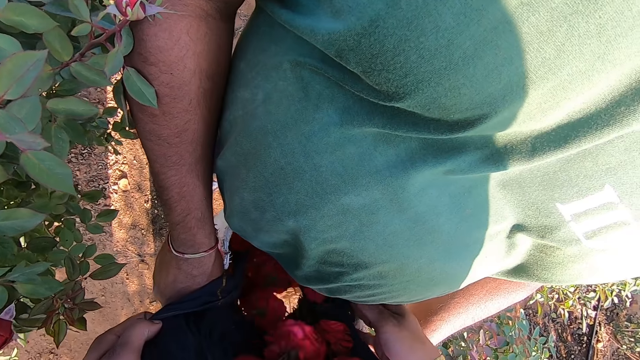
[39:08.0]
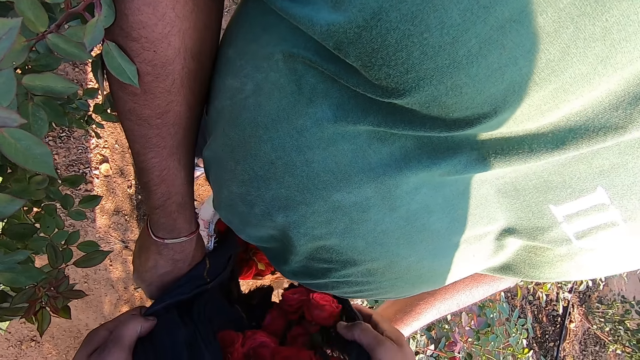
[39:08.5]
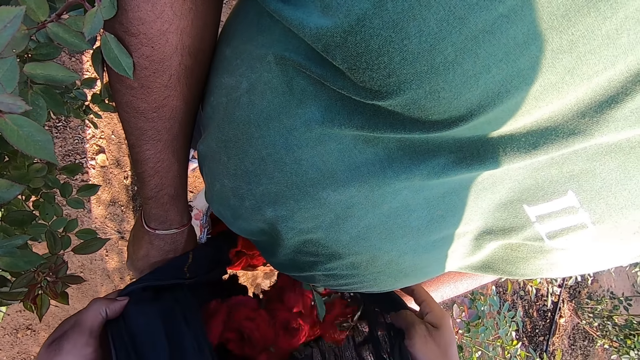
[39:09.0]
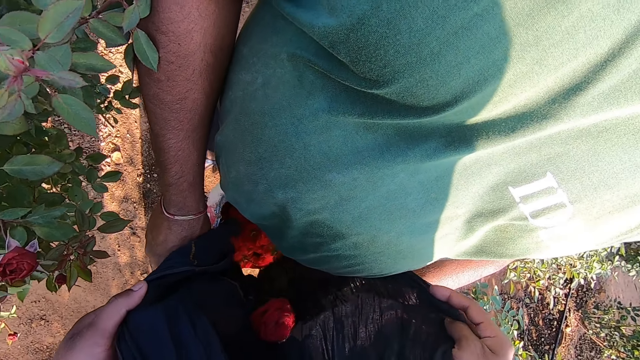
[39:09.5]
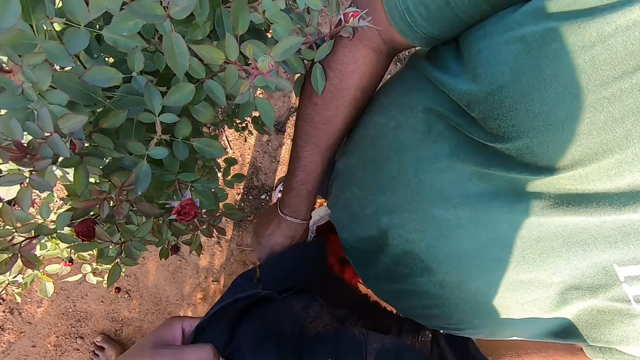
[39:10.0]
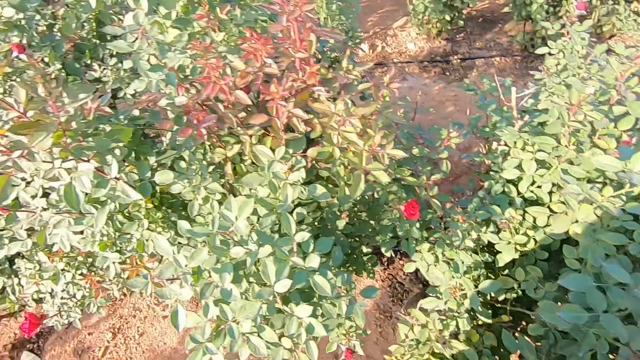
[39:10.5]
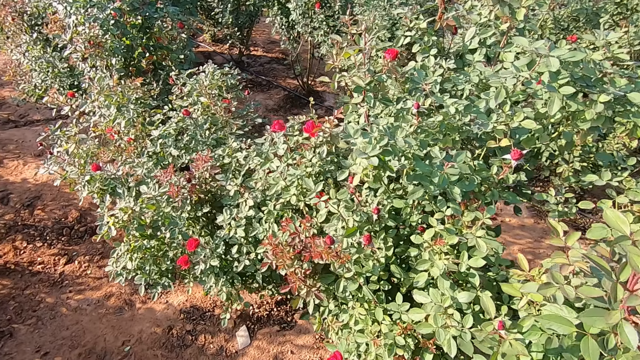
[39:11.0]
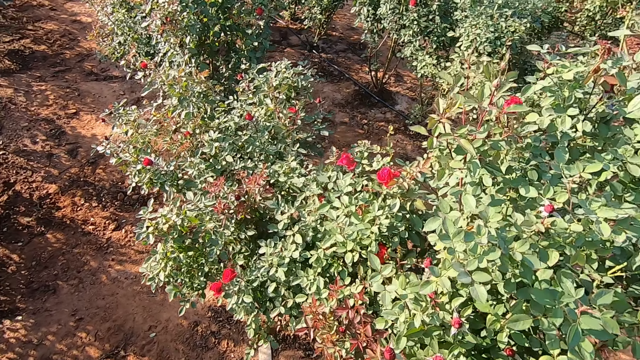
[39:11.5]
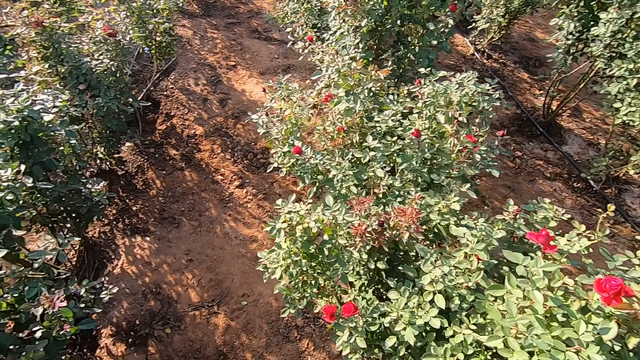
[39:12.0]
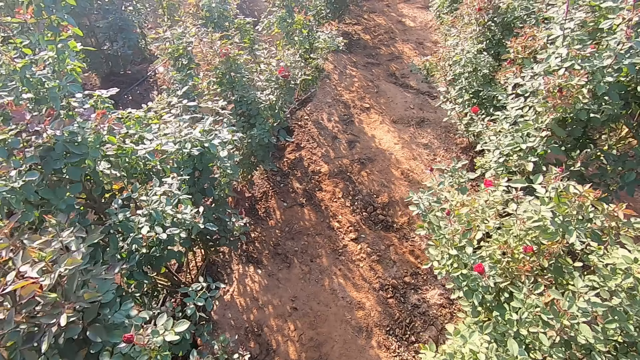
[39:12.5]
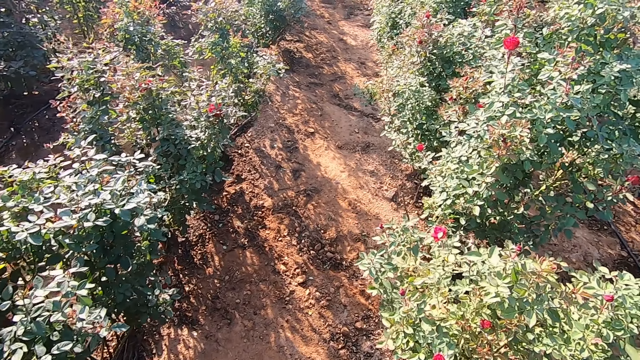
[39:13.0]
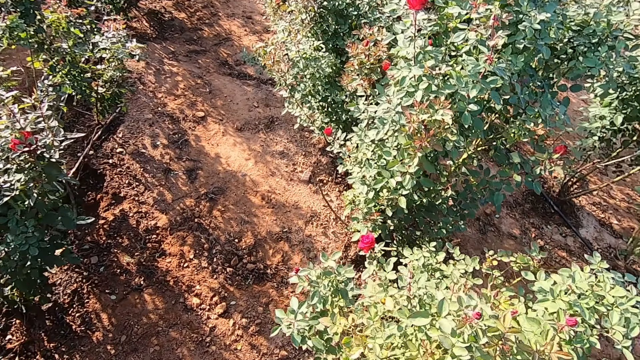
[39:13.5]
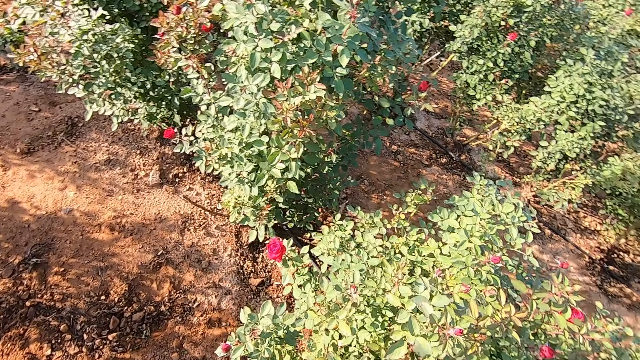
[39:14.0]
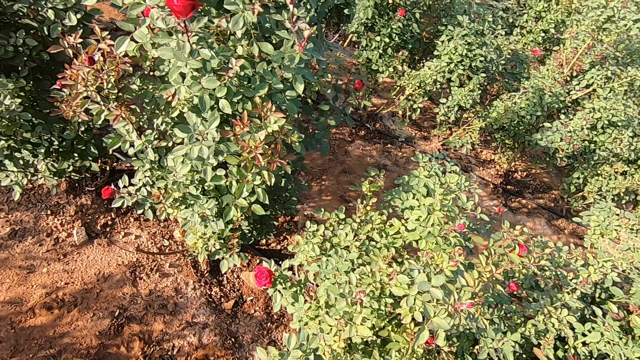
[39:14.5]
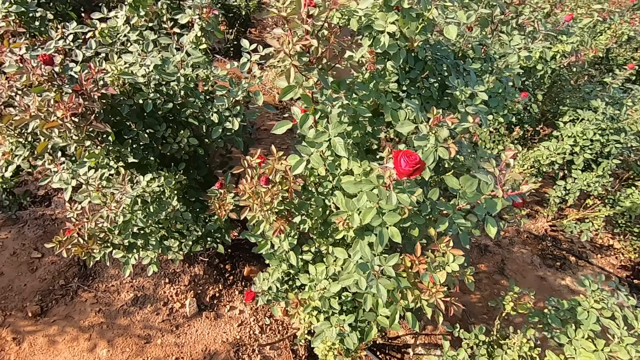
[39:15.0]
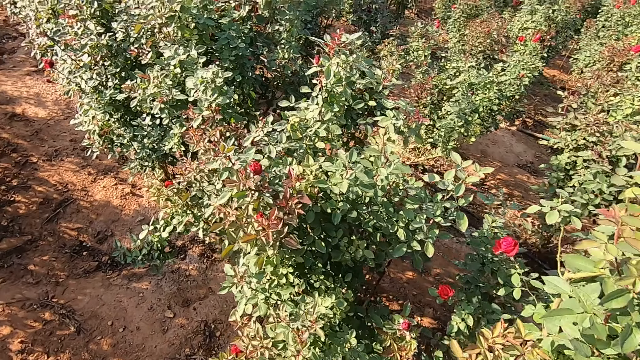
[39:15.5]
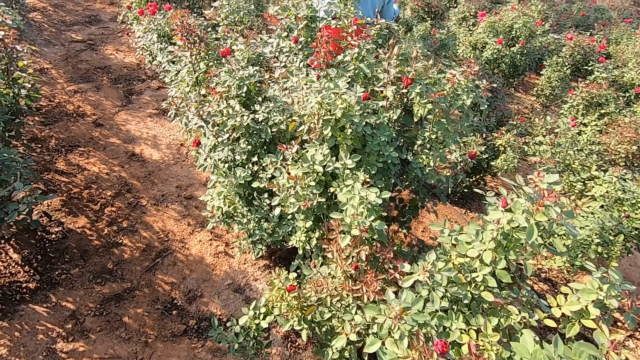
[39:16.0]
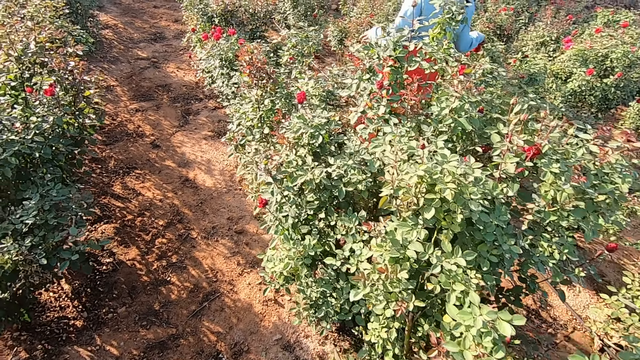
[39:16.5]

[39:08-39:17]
The camera wearer pours the rose flower in the cloth into the sack in the man's hands with his hands. He looks around. He interacts with the man. He walks on the flower plantation.

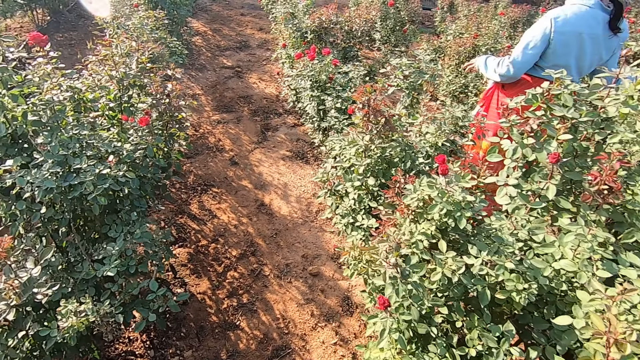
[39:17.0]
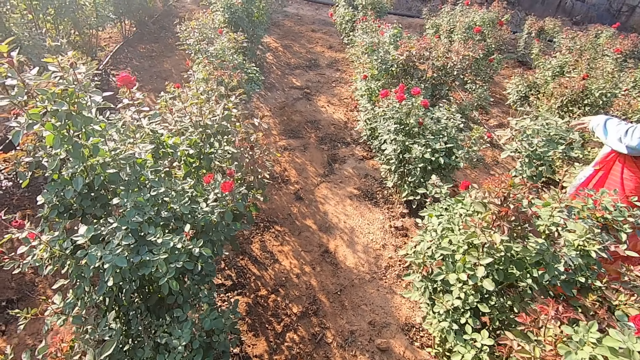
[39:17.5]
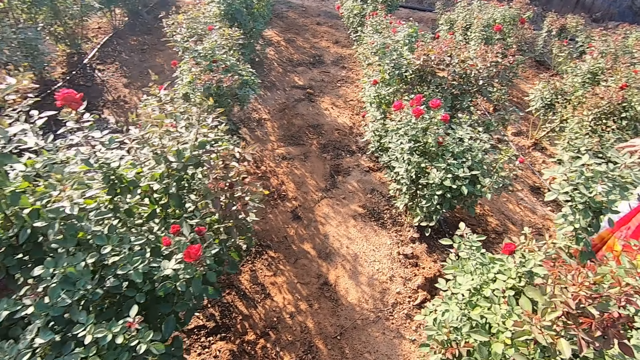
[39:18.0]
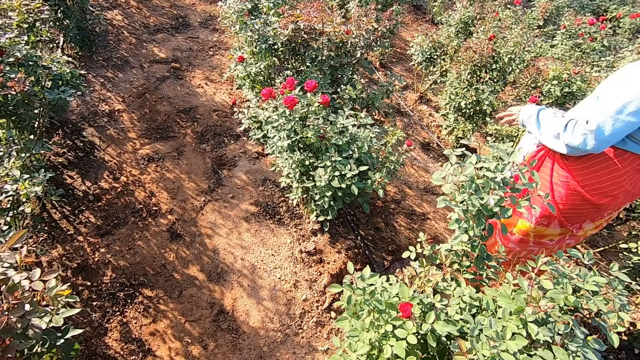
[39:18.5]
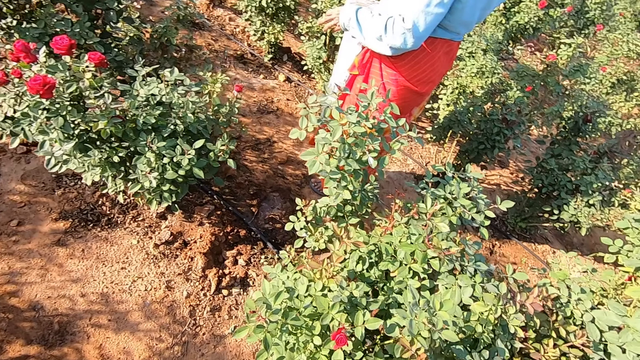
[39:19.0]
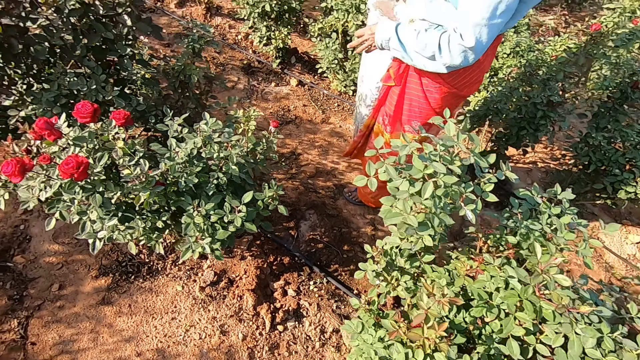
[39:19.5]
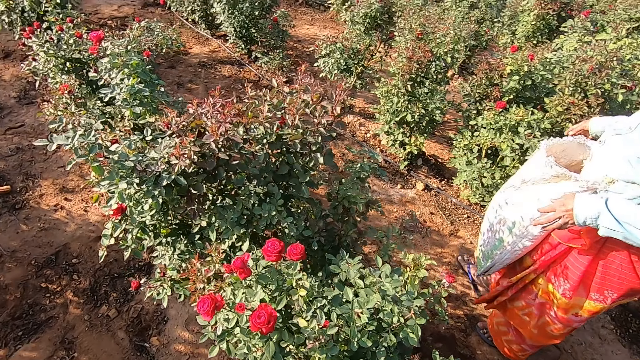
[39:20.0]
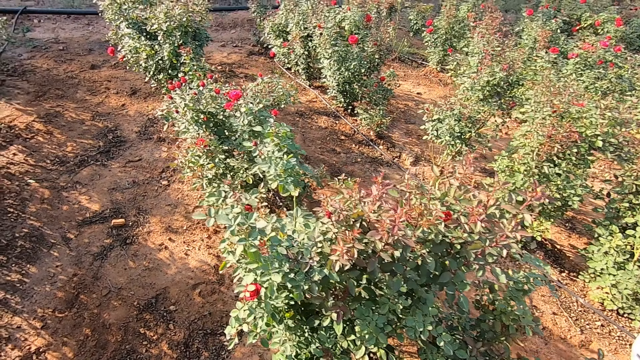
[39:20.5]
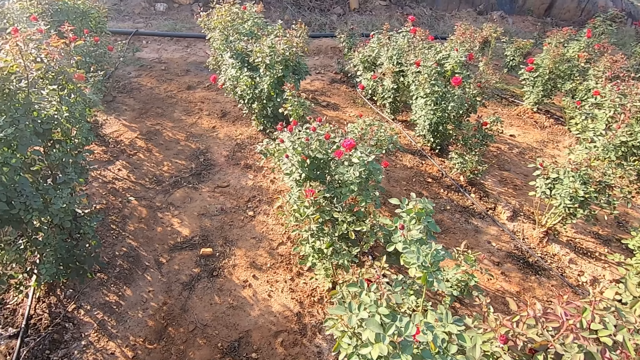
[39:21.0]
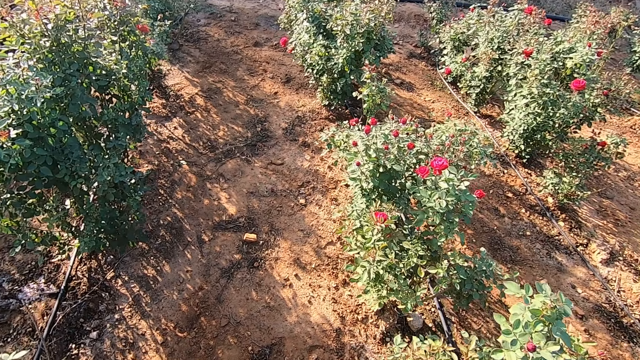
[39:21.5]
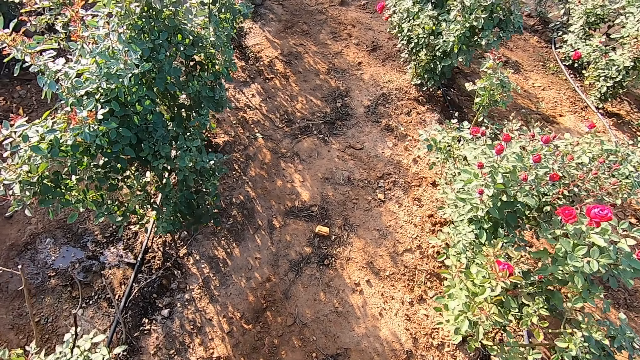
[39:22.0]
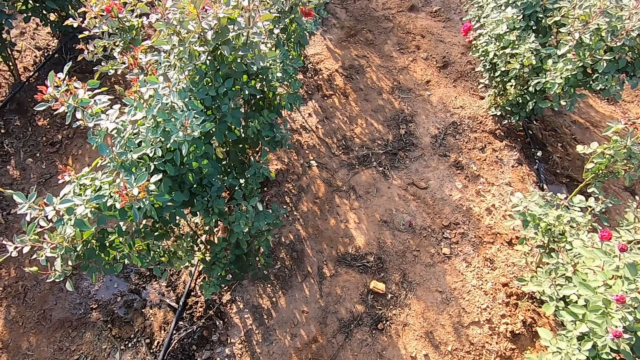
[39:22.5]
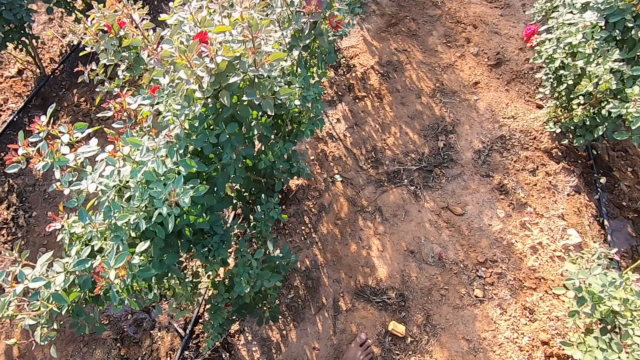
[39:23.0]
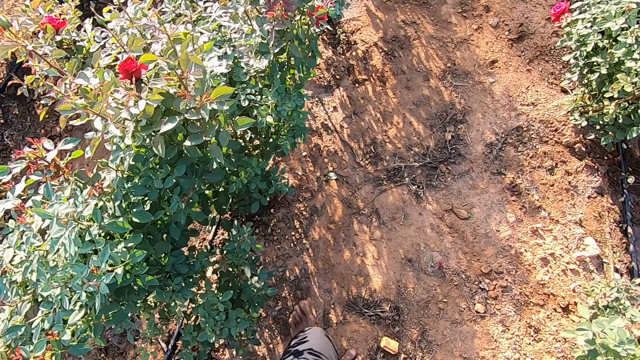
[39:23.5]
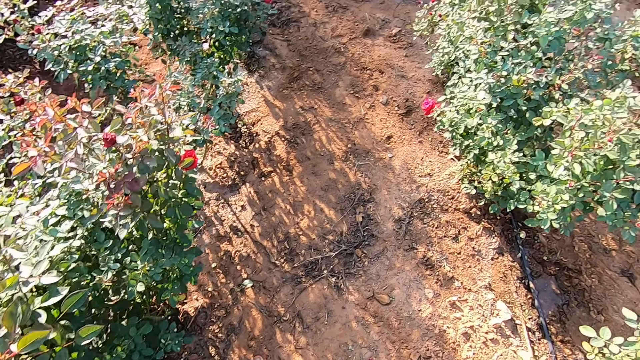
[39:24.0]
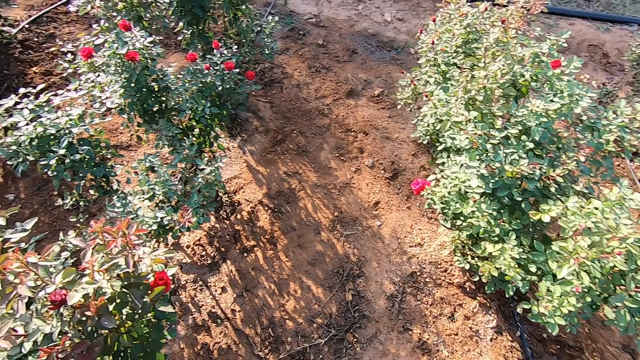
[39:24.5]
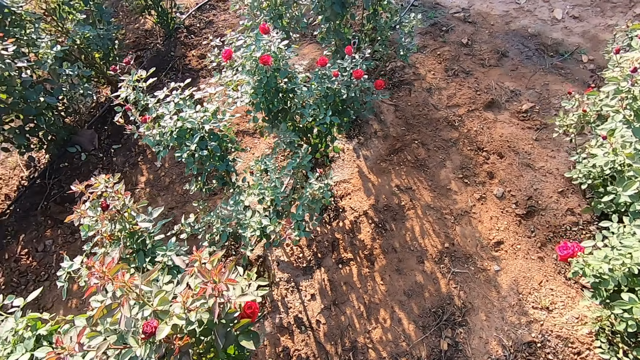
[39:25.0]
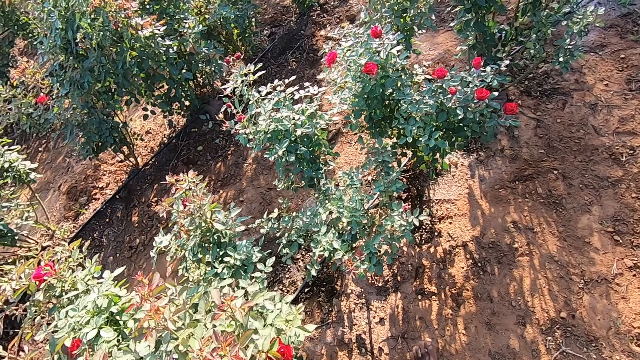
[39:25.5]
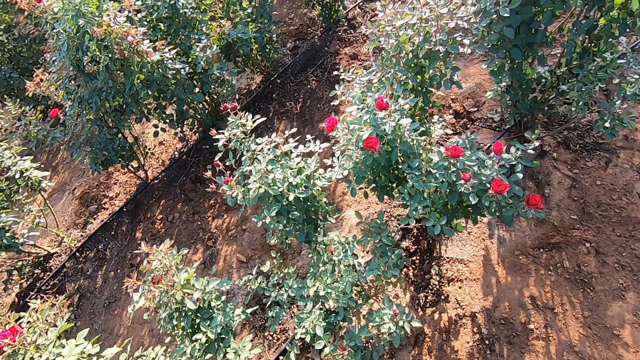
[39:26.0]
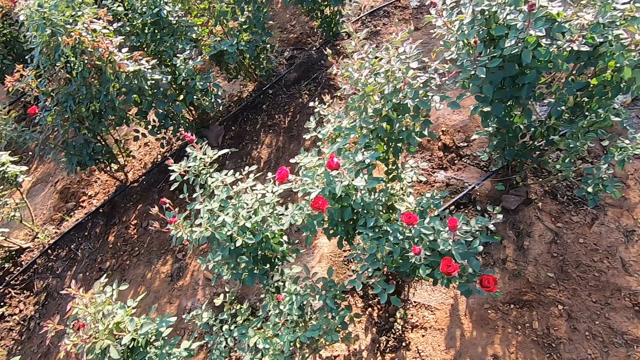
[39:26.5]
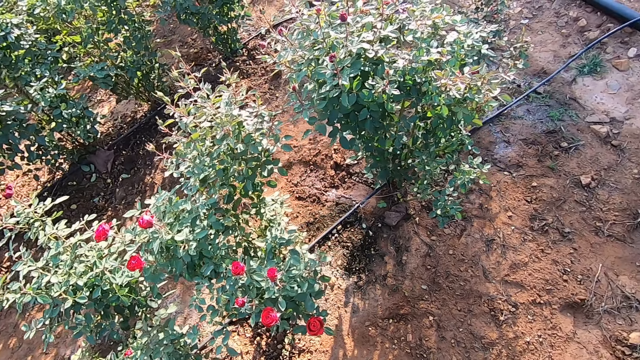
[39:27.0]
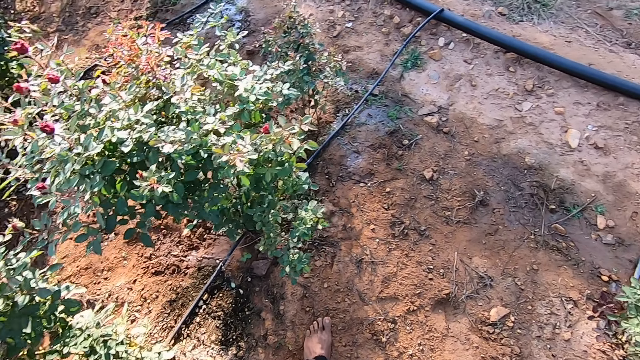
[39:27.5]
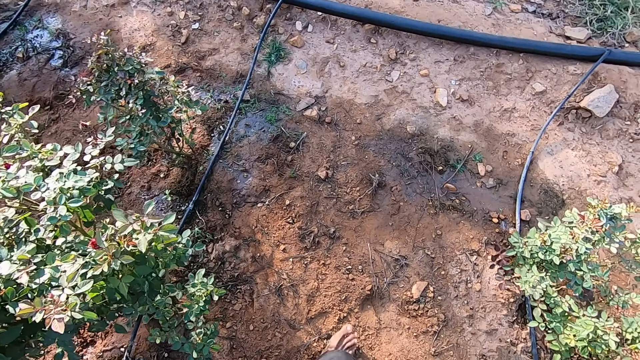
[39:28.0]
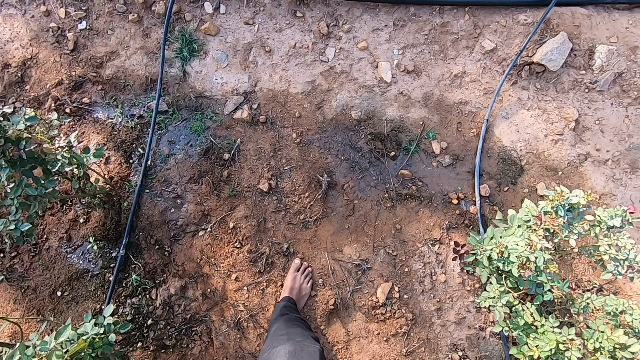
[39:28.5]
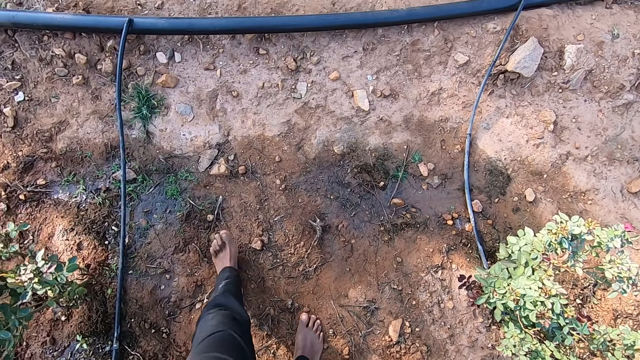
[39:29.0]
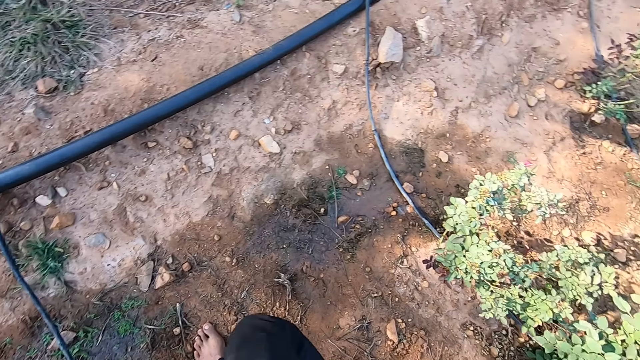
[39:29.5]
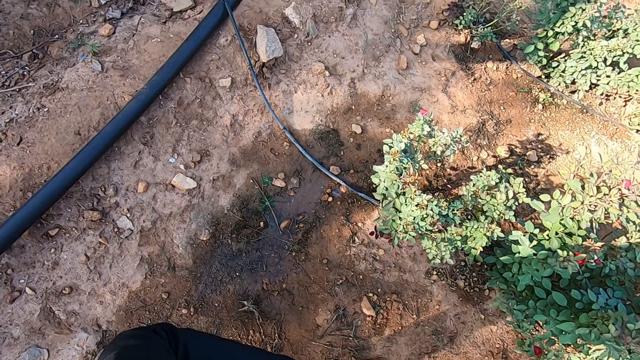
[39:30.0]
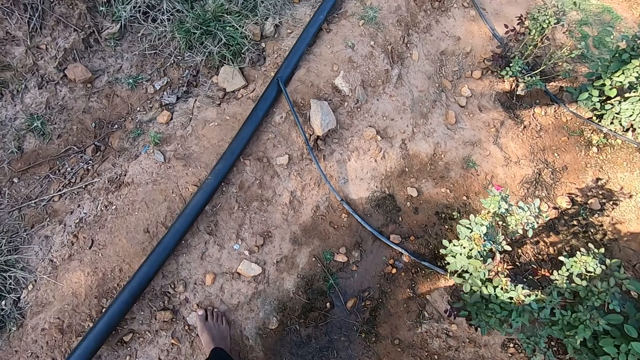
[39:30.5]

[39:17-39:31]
The camera wearer interacts with a man.
